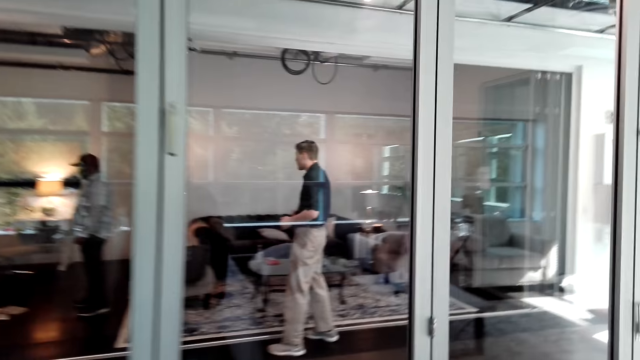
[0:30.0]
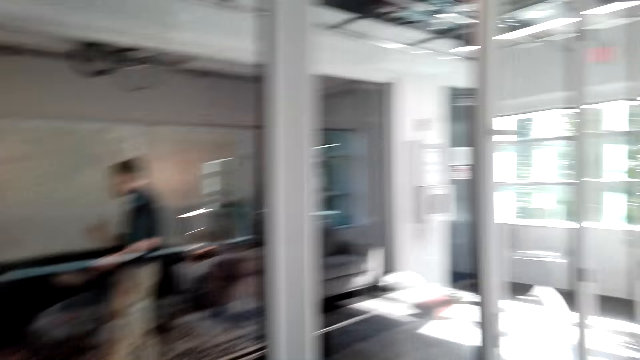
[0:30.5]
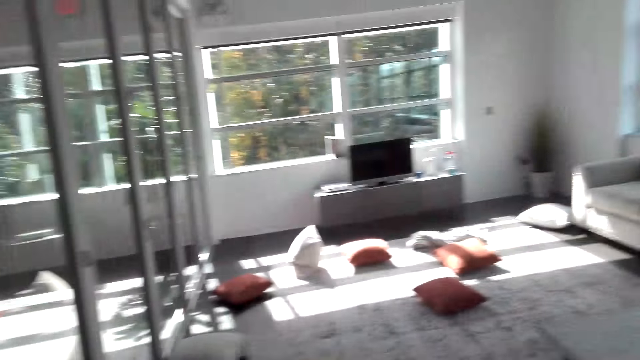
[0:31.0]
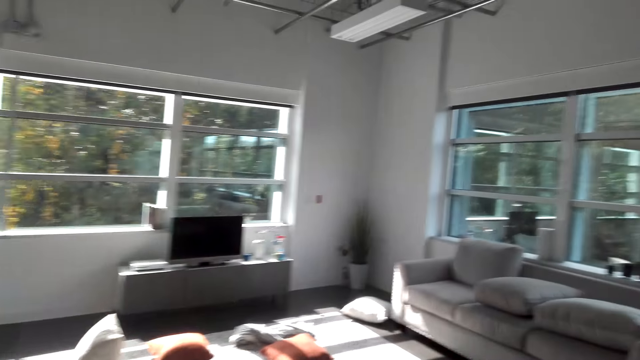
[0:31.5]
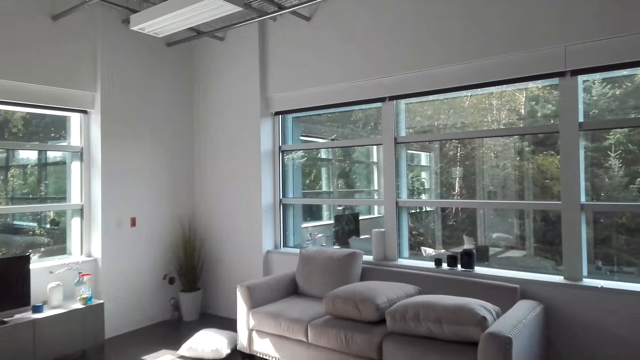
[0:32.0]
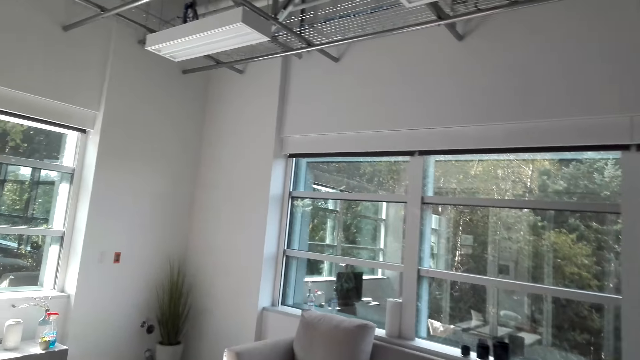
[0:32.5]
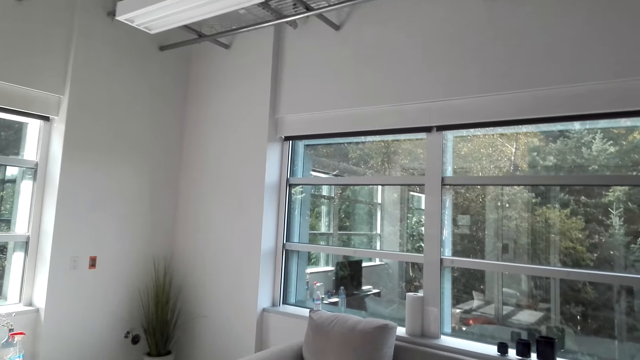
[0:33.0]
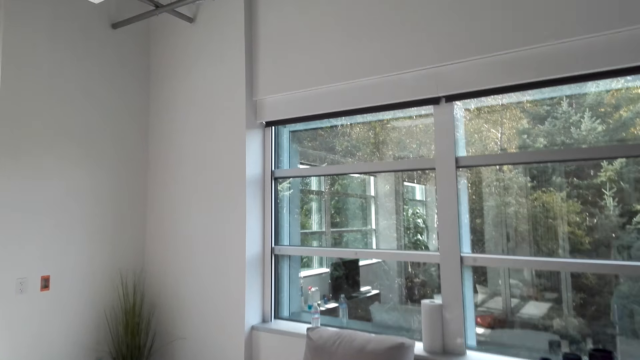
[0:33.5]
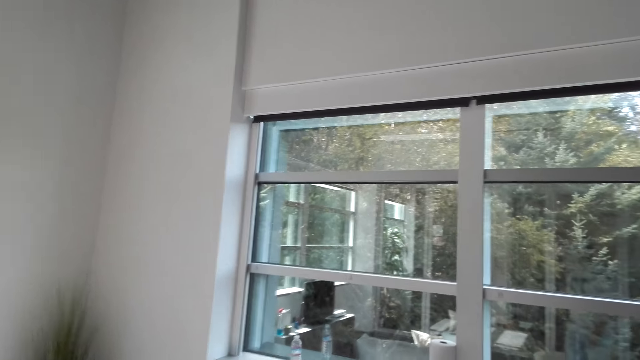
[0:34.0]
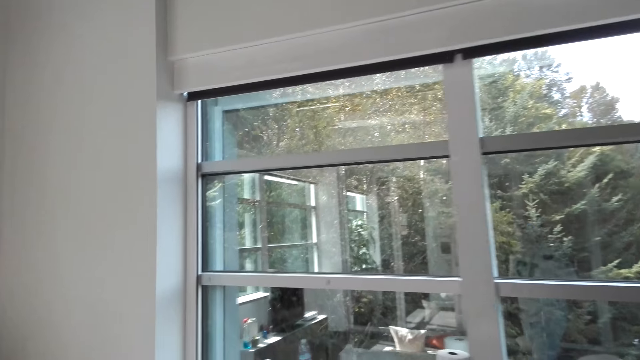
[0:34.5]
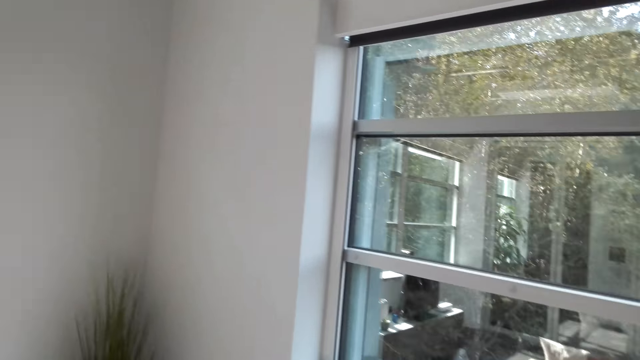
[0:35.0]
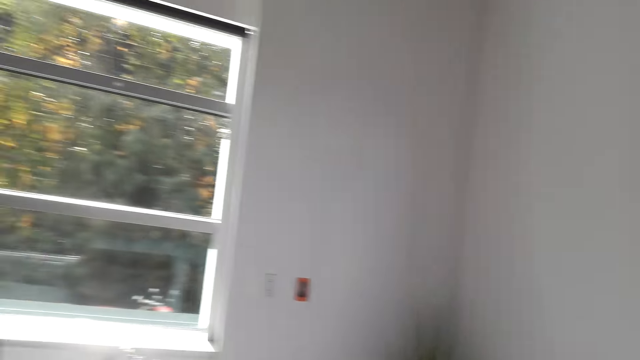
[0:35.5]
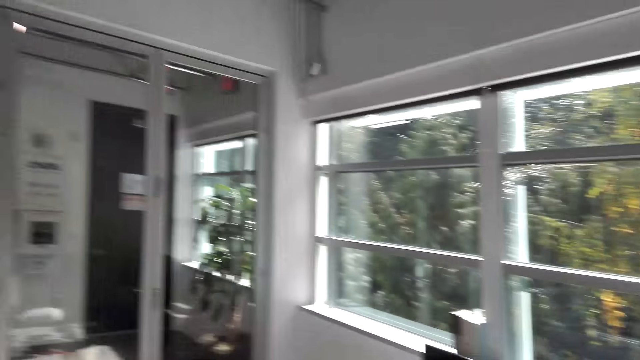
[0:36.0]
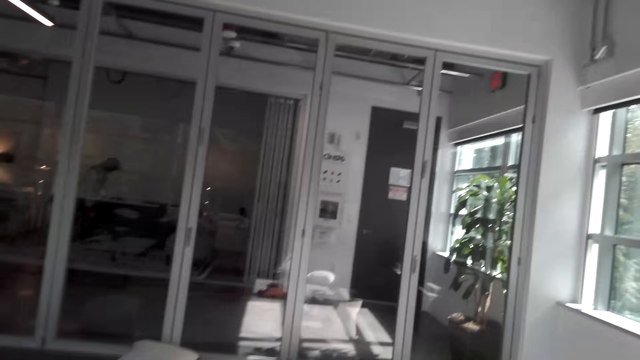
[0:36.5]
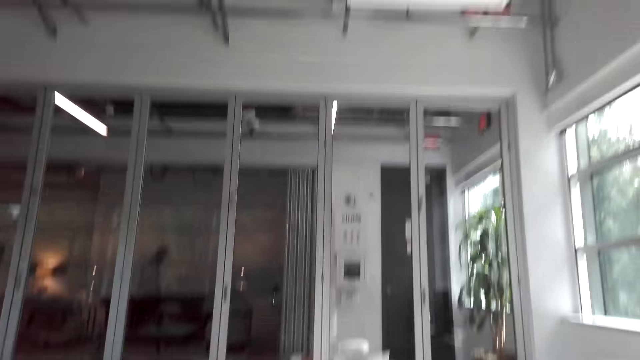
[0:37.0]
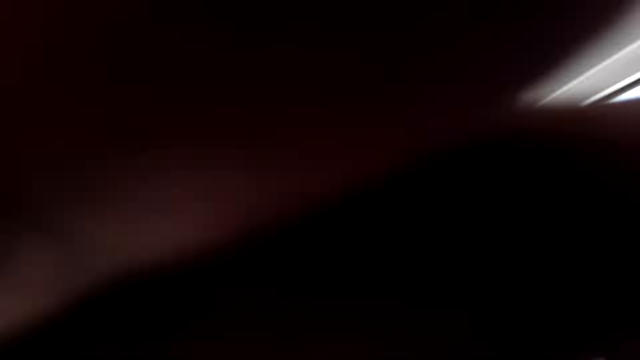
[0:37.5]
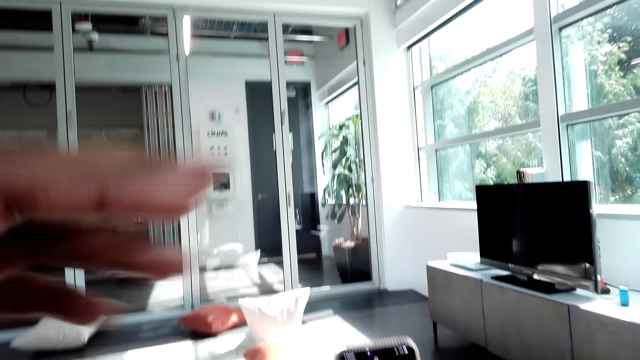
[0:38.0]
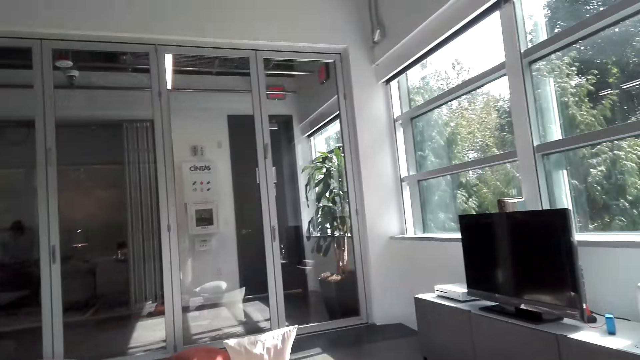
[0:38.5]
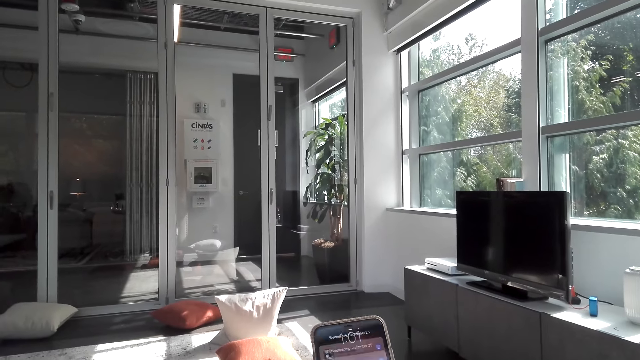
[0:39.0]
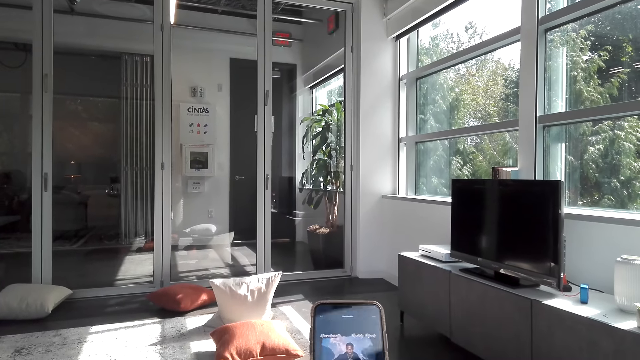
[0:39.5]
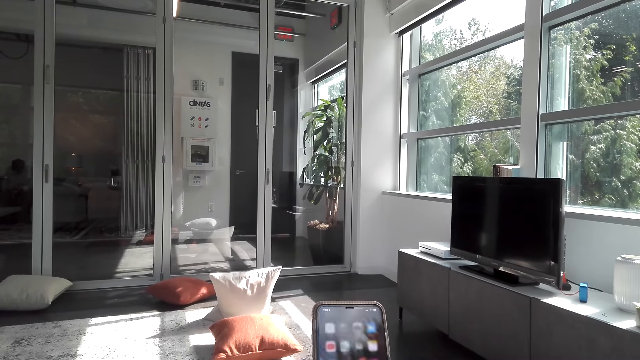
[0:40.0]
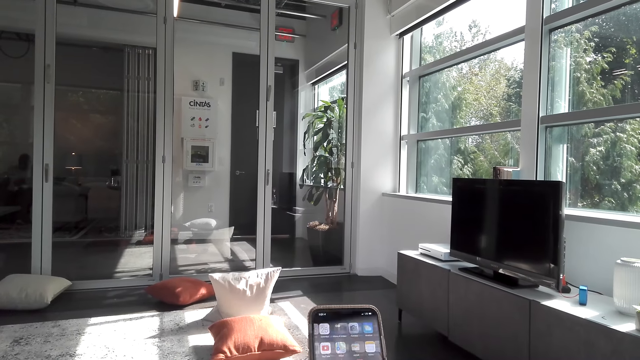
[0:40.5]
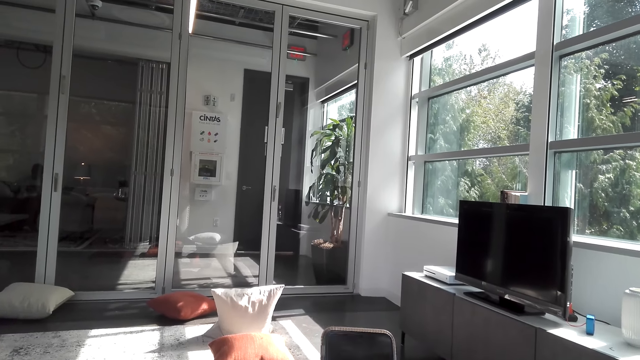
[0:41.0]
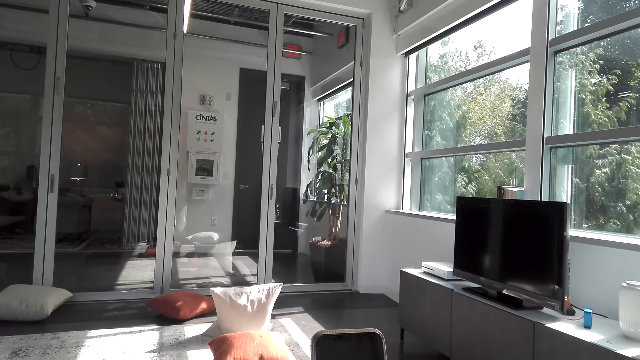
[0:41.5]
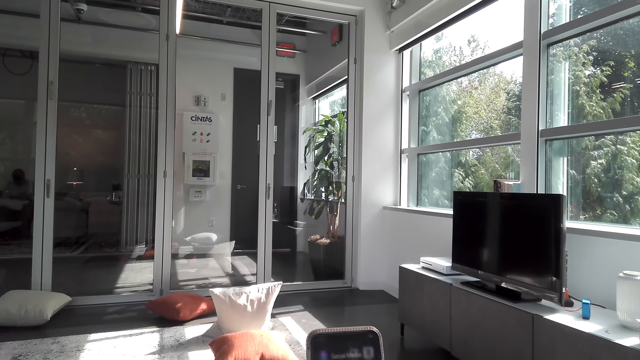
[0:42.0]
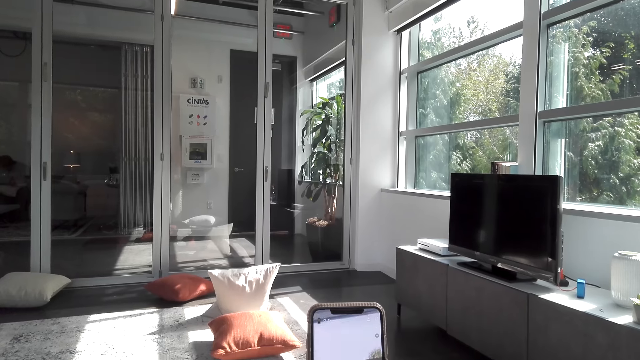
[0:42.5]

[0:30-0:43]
The camera wearer lifts a hand. He uses his phone.

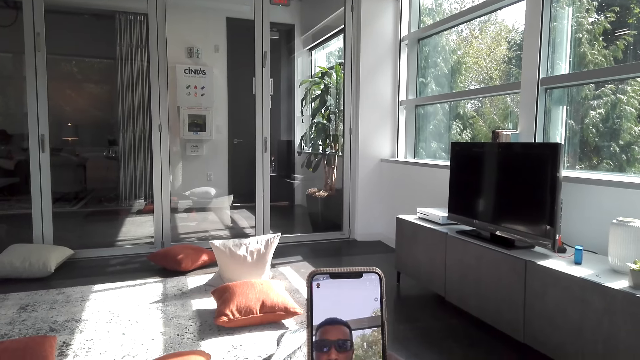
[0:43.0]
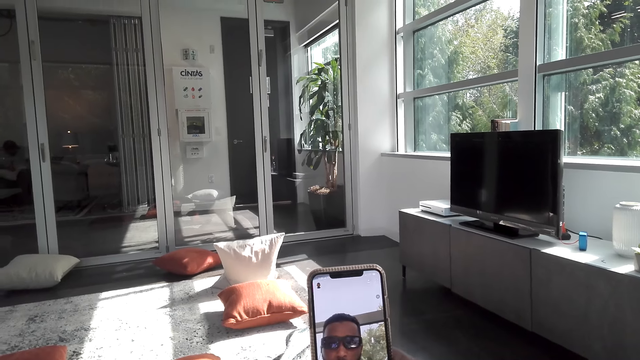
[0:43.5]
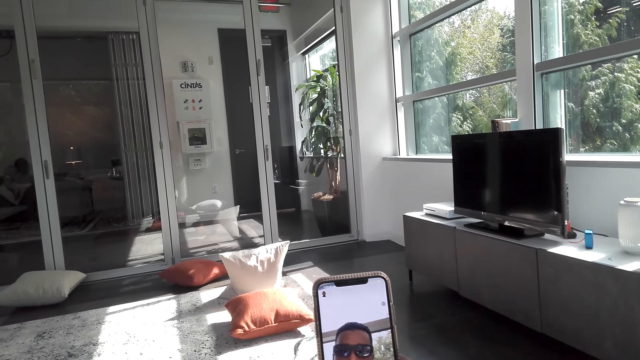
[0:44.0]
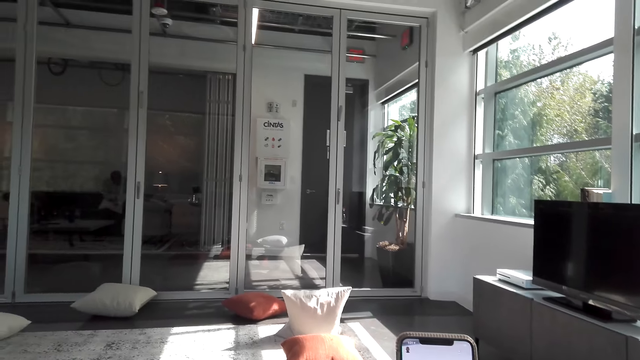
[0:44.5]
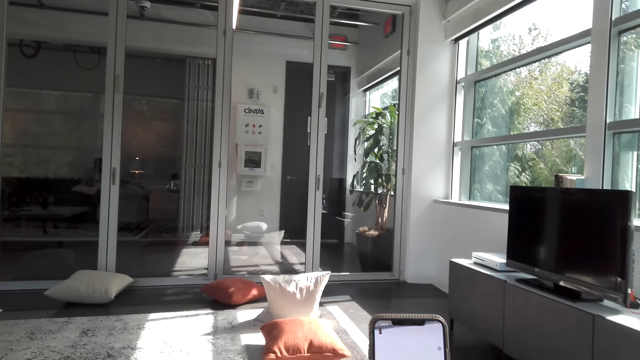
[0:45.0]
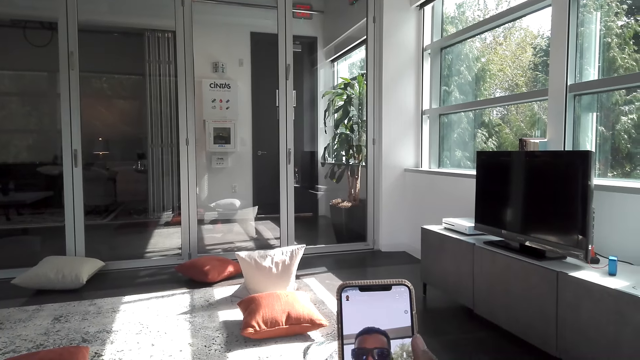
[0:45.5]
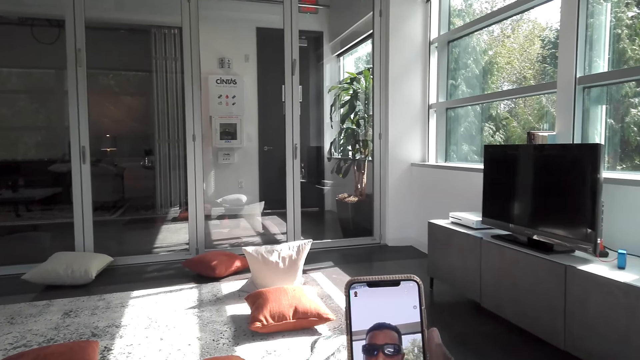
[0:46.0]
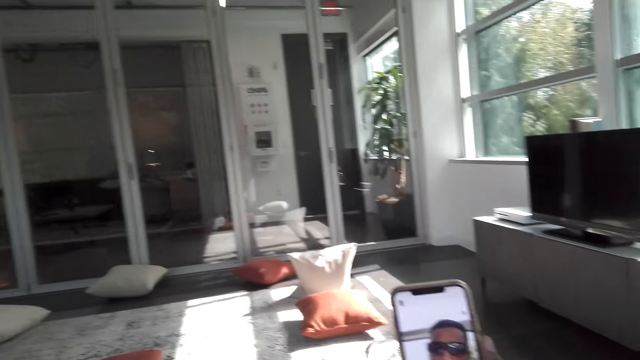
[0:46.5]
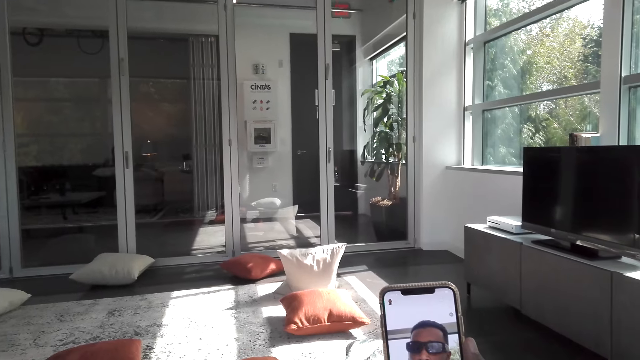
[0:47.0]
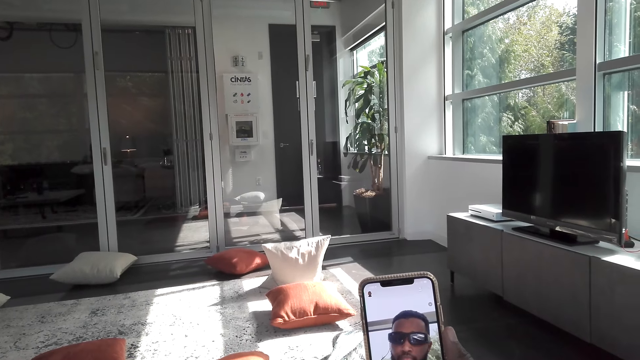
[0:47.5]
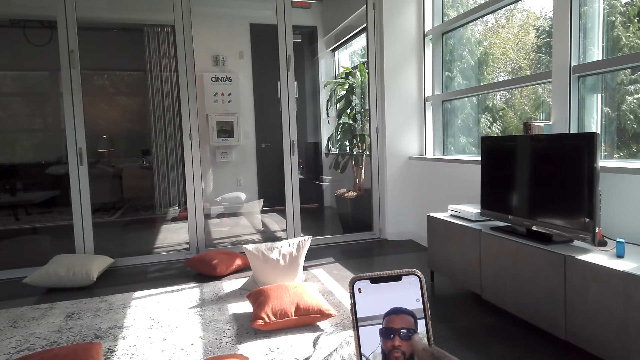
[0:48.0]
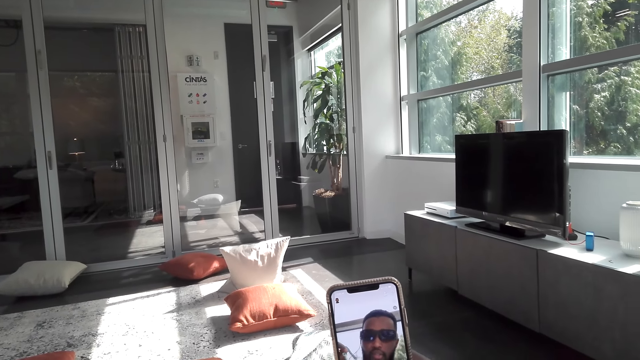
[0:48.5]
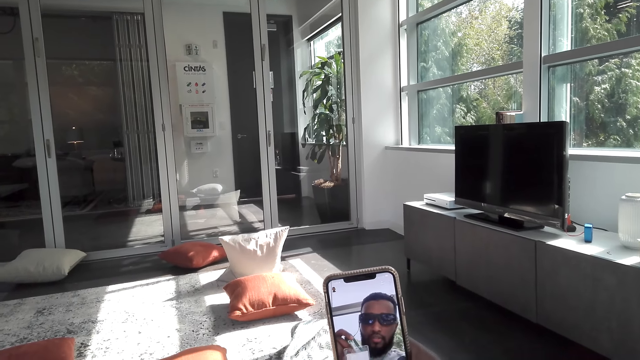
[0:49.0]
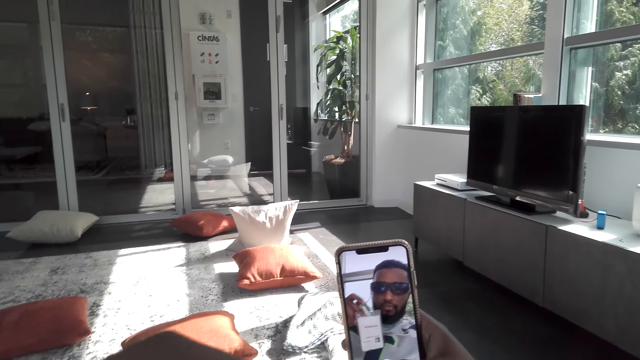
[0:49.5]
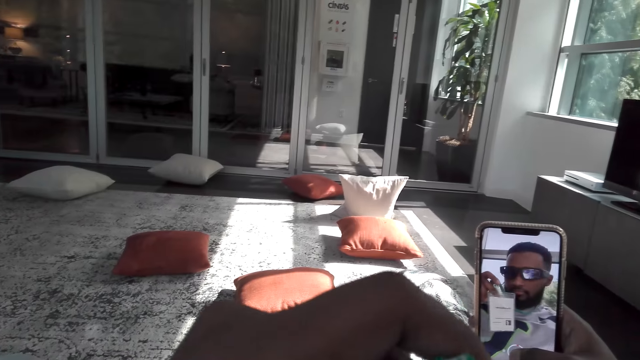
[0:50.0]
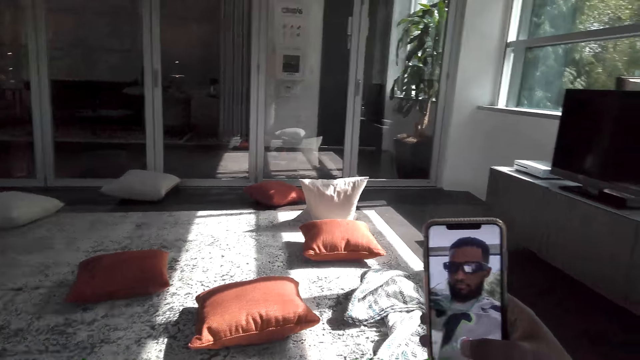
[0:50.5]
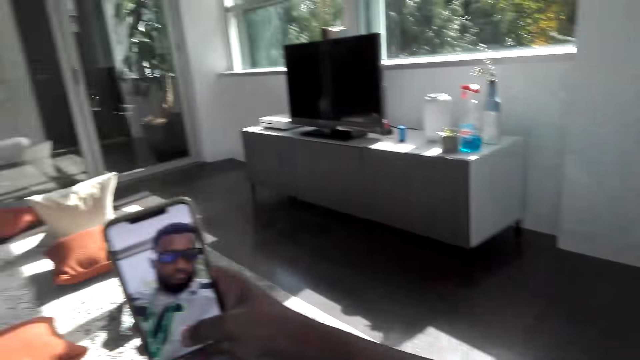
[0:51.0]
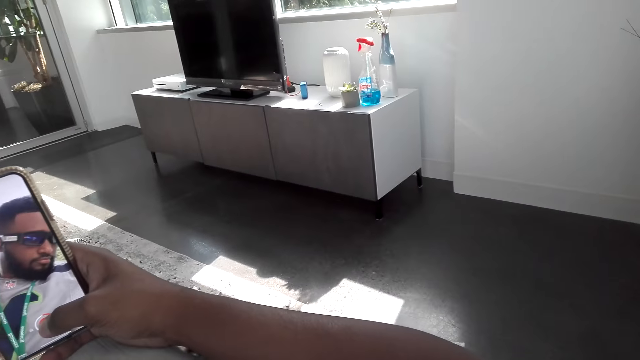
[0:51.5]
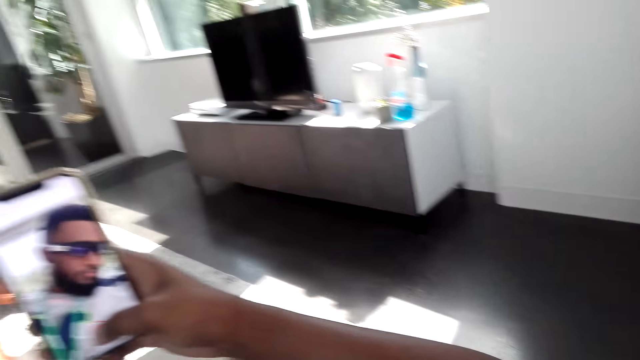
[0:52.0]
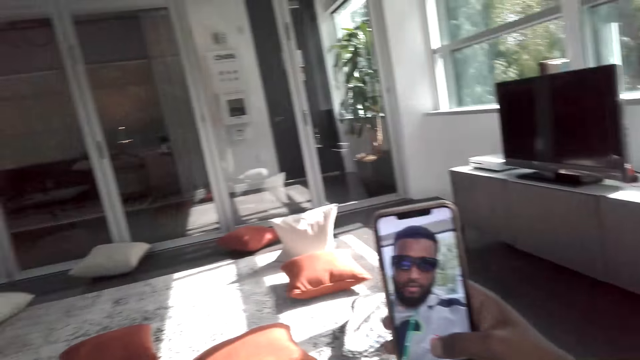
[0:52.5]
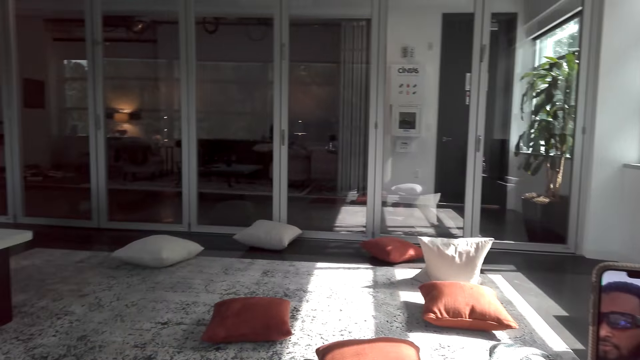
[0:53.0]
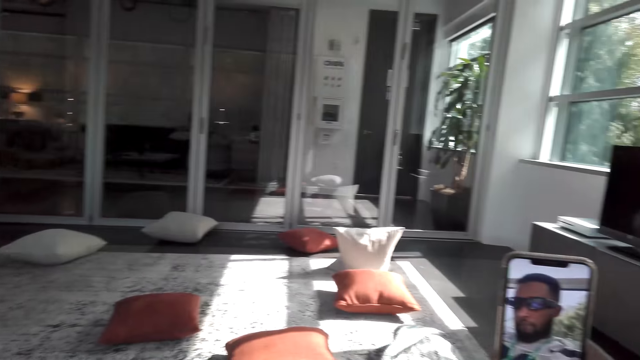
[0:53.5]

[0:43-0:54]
The camera wearer records himself with the phone. He displays a tag on the phone. He records himself with the phone.
